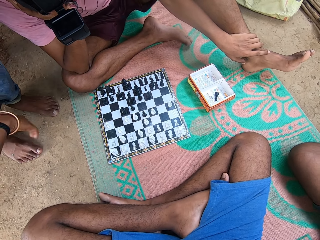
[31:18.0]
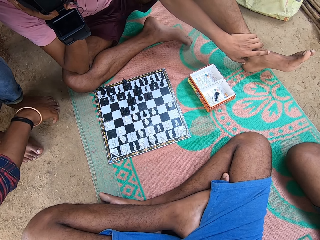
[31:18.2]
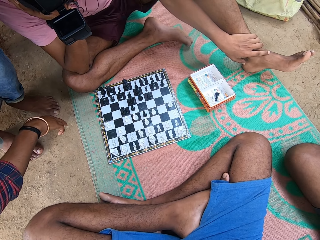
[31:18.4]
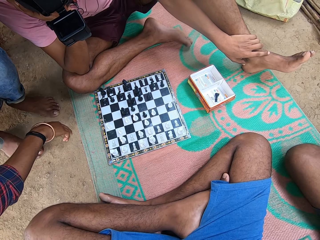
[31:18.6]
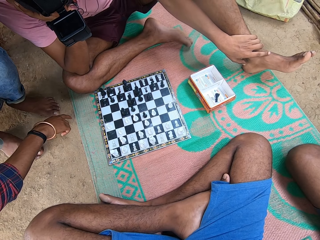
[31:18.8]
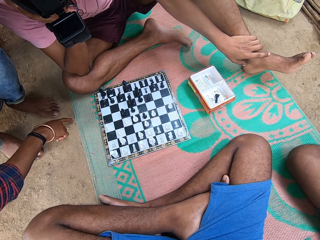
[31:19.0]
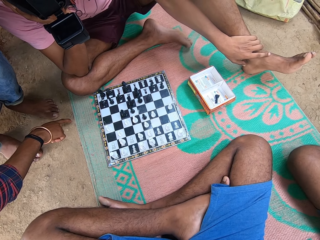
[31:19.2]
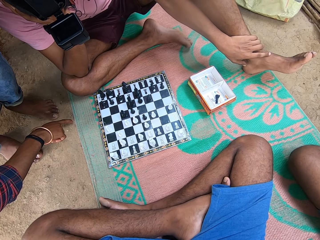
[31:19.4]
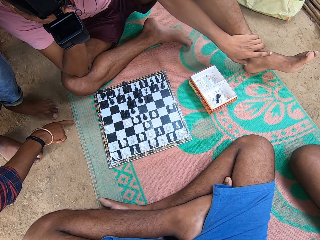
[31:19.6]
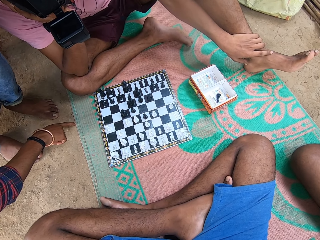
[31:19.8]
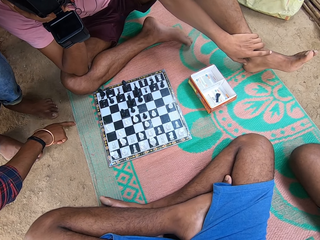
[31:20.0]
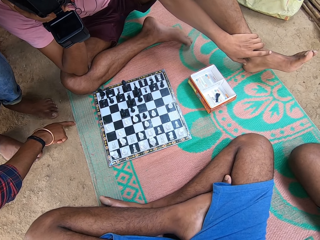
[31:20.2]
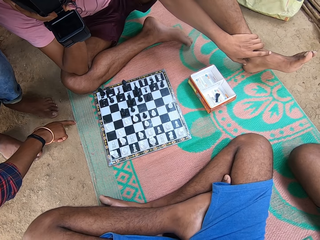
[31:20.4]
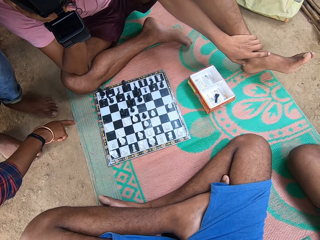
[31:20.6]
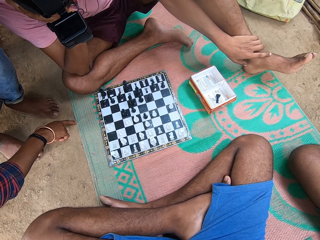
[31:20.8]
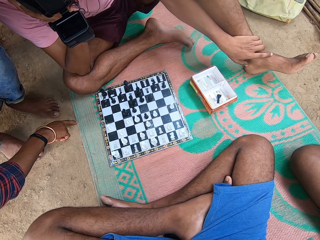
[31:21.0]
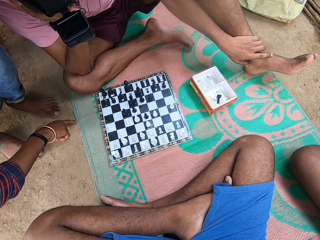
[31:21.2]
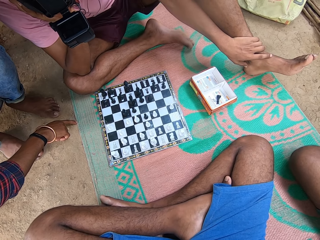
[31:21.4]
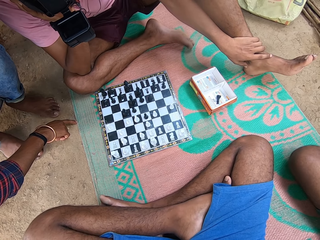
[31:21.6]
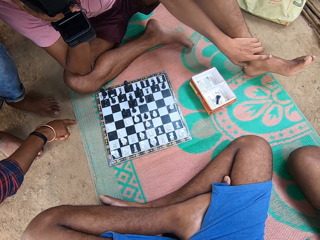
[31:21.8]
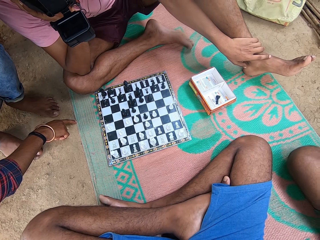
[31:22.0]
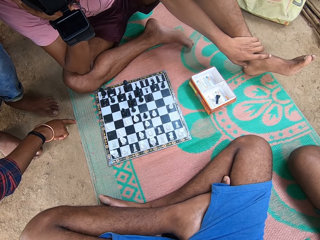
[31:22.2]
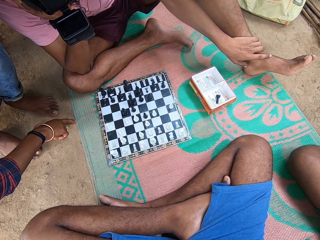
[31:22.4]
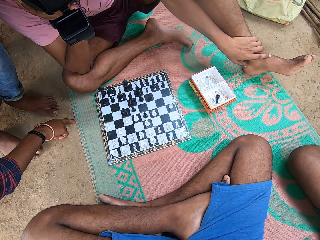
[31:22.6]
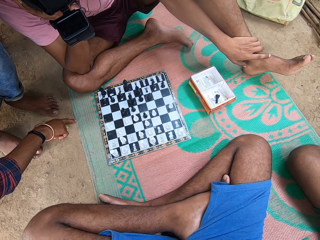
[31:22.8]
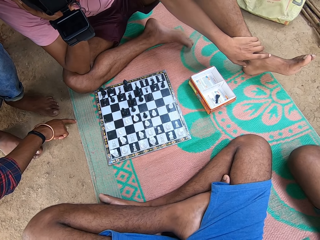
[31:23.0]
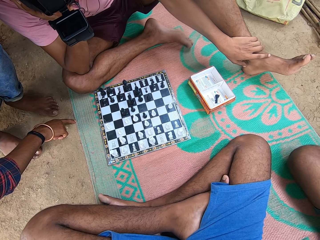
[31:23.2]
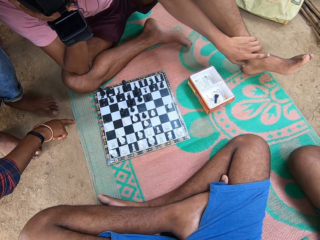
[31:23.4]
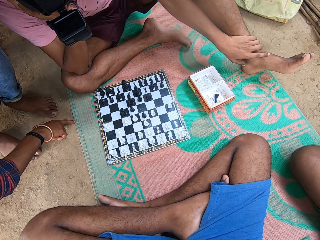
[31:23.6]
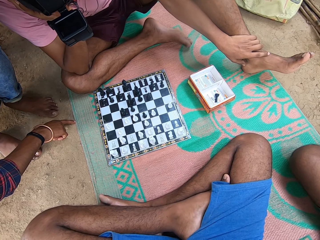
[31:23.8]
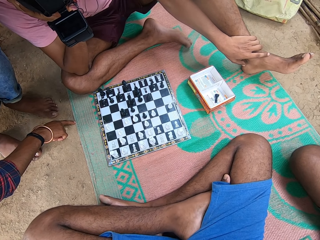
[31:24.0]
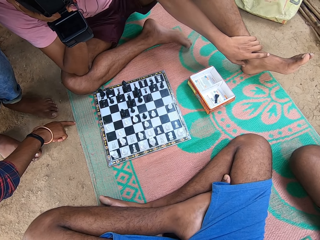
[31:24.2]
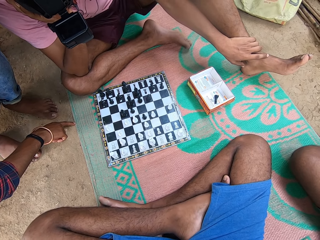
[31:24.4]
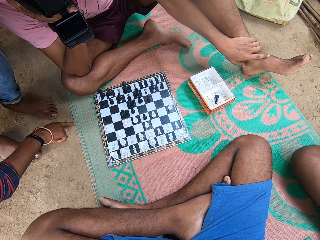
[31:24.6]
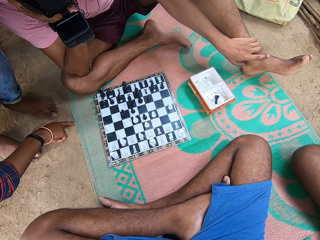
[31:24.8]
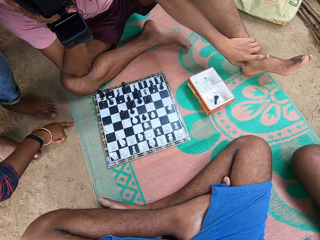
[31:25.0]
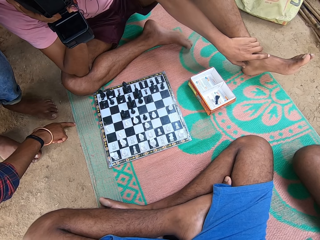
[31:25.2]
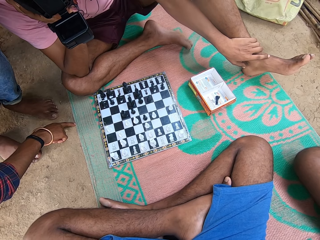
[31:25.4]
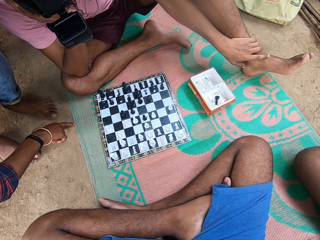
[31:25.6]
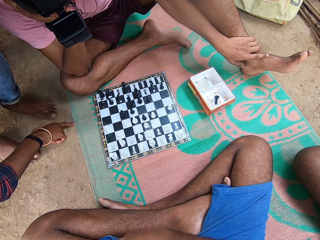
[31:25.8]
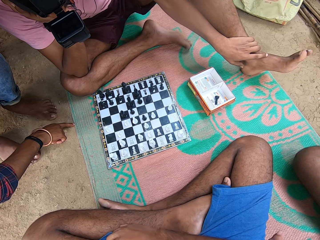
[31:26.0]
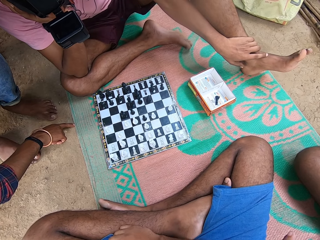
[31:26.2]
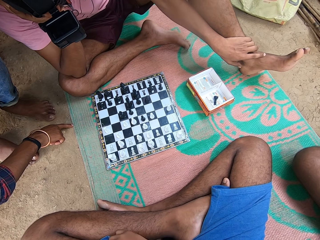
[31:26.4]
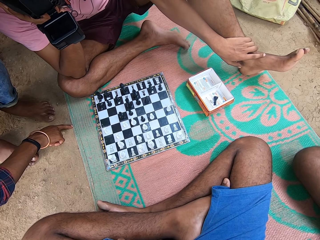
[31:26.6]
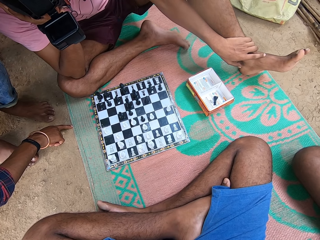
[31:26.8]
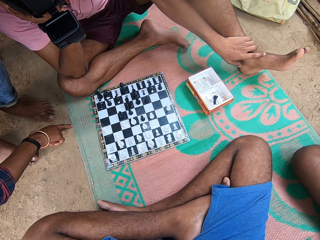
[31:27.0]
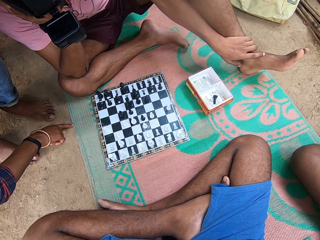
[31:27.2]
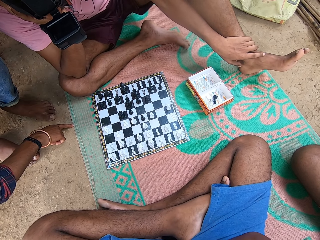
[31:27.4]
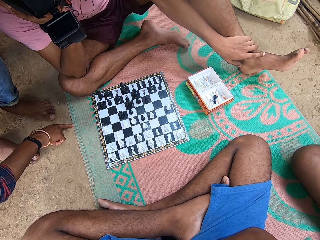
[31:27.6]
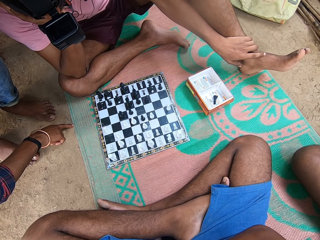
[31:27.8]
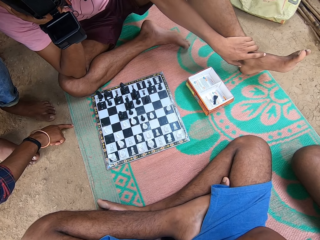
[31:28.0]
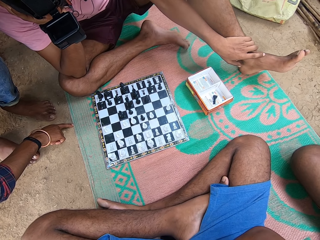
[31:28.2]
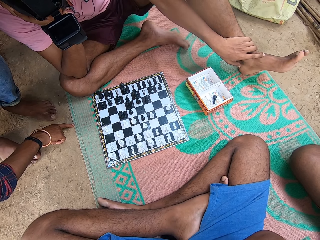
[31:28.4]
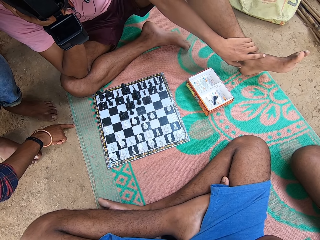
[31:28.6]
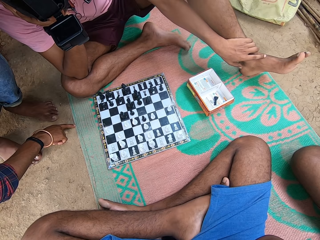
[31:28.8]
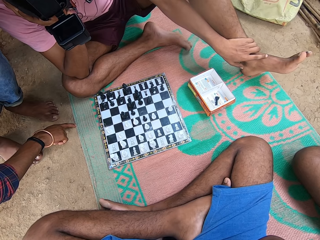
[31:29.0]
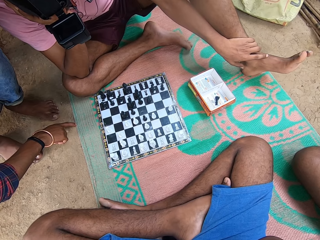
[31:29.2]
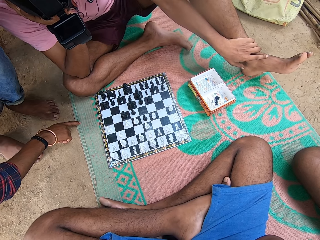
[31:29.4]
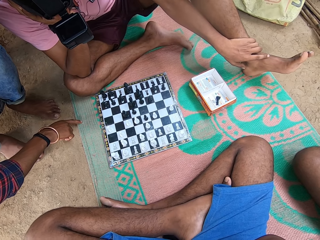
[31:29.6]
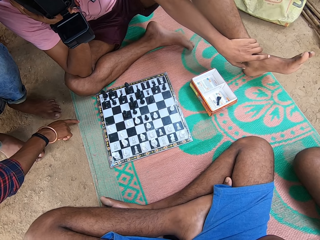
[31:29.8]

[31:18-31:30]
A man touches the mat. Another man talks. The camera wearer shakes his legs.

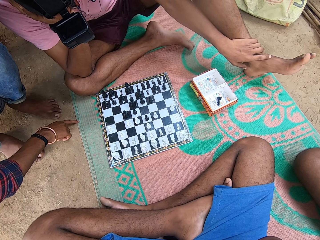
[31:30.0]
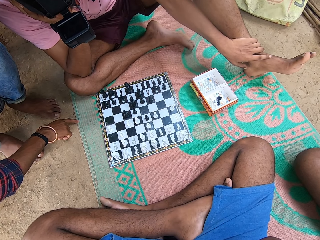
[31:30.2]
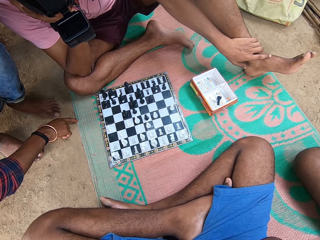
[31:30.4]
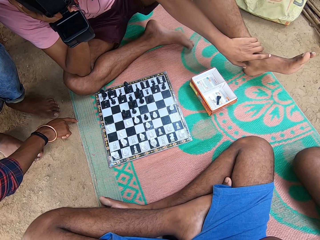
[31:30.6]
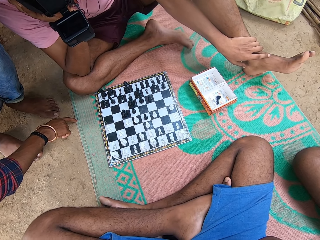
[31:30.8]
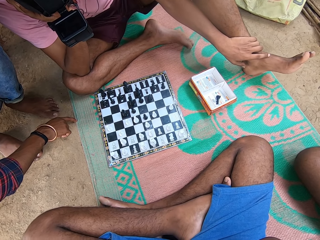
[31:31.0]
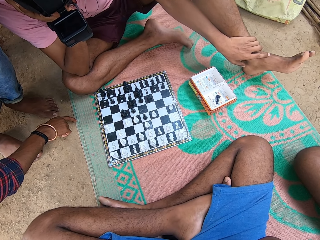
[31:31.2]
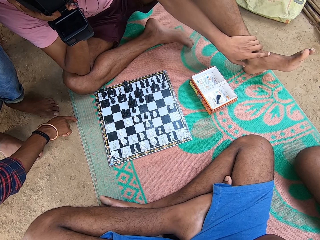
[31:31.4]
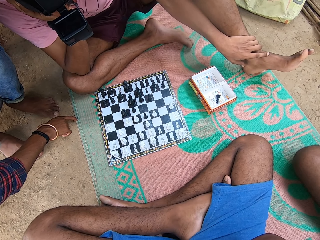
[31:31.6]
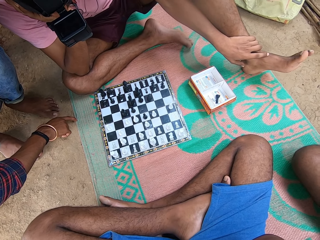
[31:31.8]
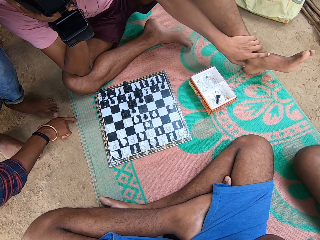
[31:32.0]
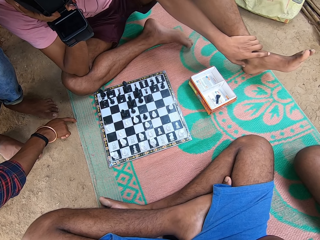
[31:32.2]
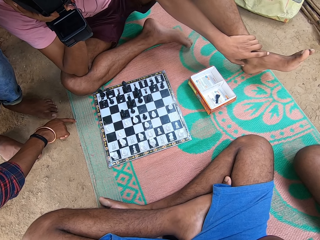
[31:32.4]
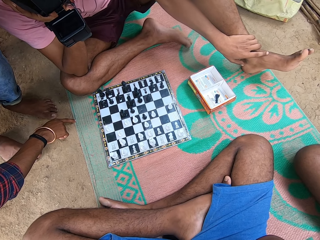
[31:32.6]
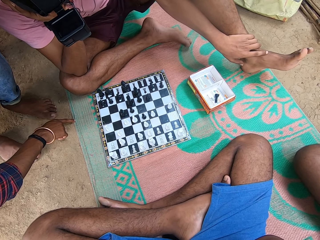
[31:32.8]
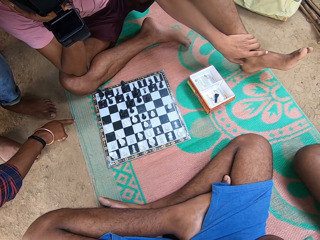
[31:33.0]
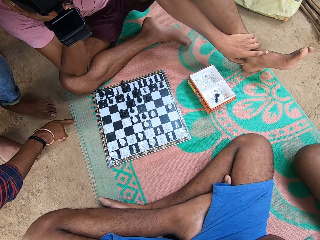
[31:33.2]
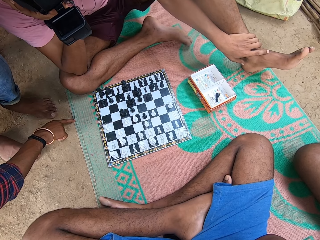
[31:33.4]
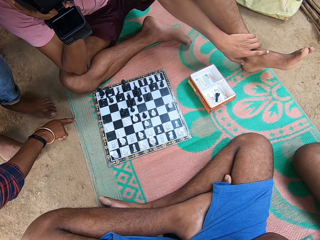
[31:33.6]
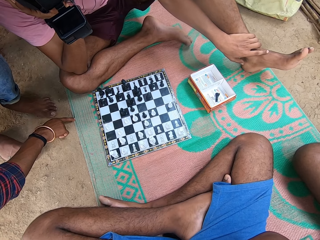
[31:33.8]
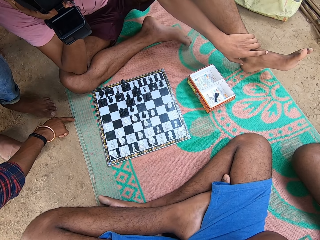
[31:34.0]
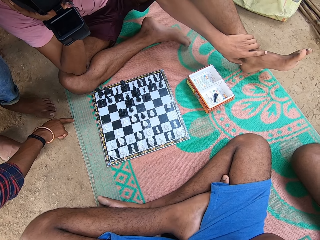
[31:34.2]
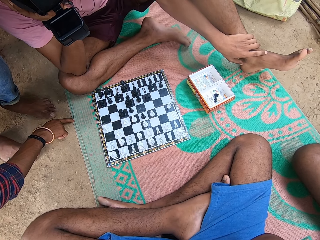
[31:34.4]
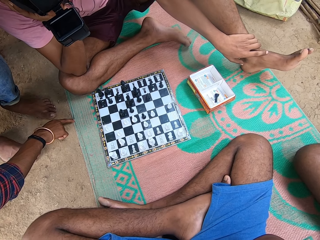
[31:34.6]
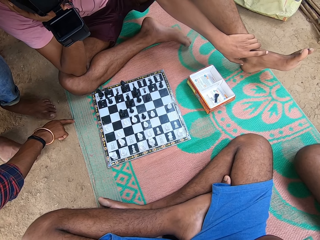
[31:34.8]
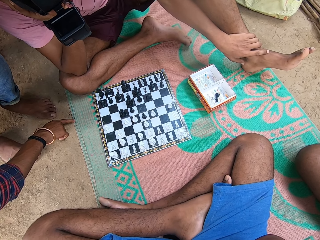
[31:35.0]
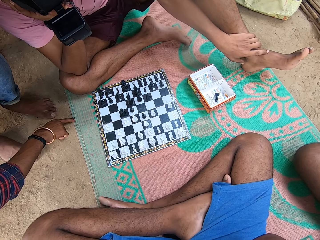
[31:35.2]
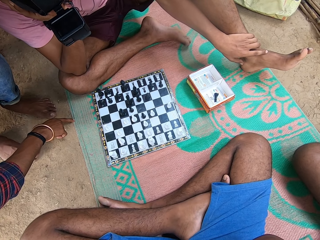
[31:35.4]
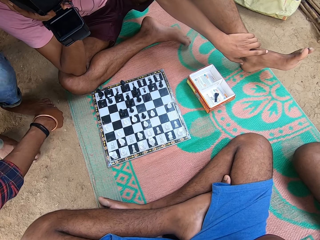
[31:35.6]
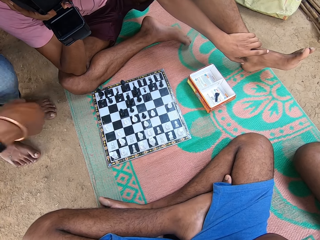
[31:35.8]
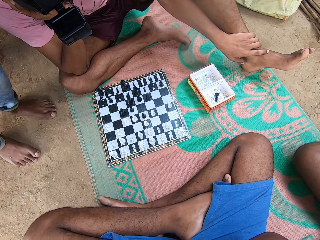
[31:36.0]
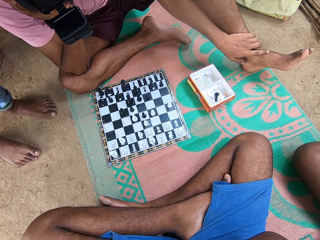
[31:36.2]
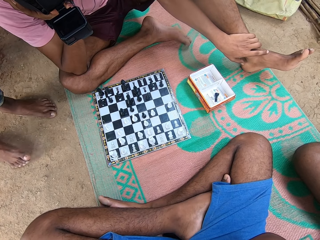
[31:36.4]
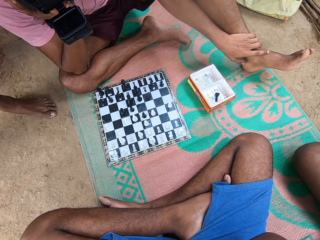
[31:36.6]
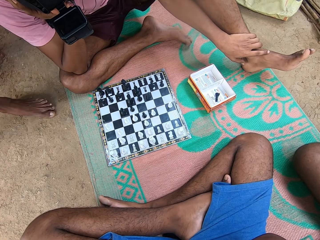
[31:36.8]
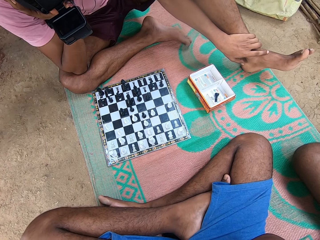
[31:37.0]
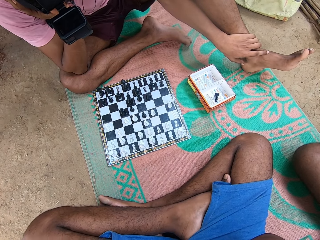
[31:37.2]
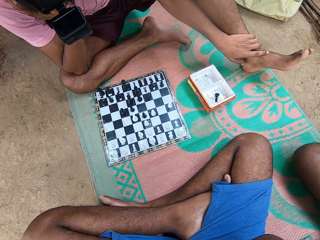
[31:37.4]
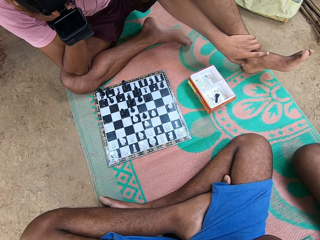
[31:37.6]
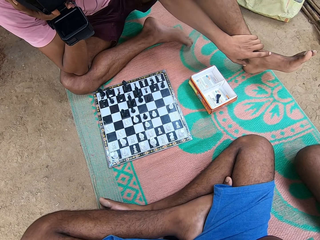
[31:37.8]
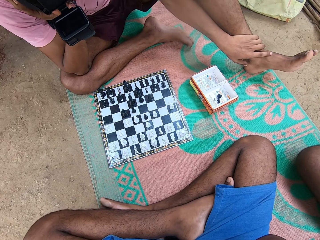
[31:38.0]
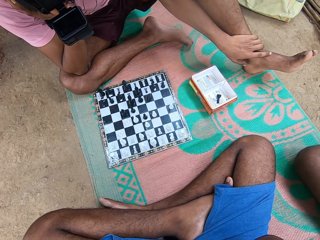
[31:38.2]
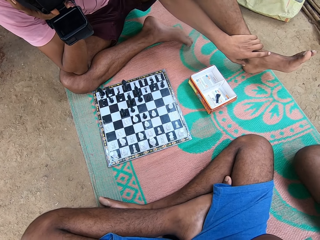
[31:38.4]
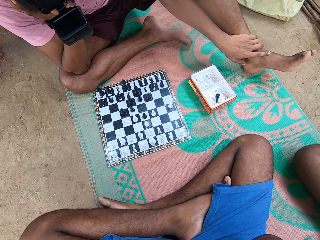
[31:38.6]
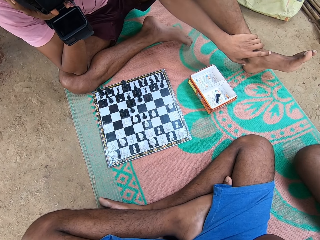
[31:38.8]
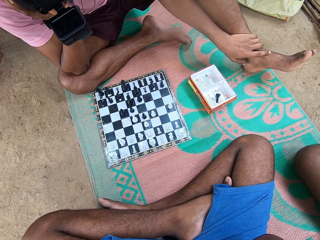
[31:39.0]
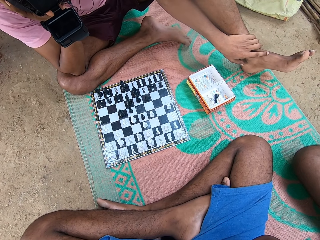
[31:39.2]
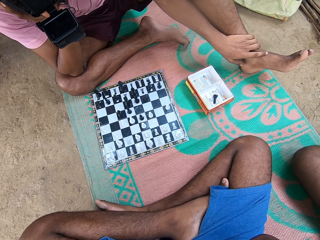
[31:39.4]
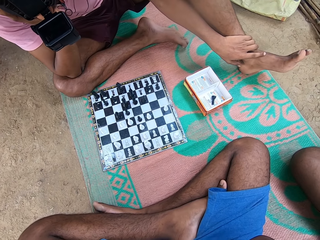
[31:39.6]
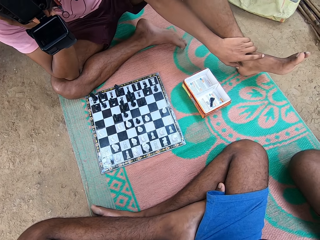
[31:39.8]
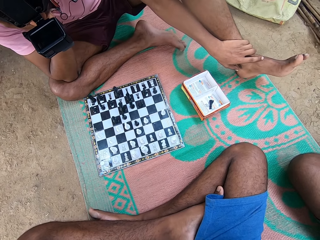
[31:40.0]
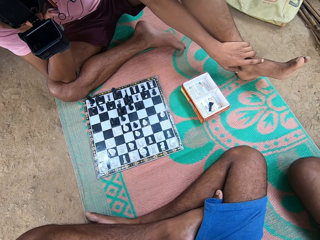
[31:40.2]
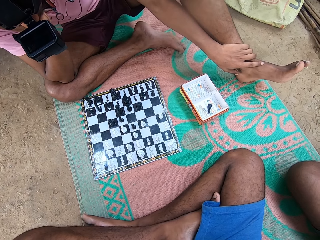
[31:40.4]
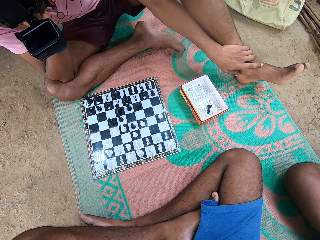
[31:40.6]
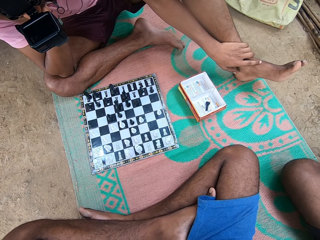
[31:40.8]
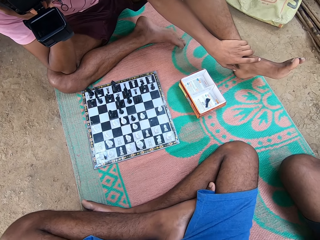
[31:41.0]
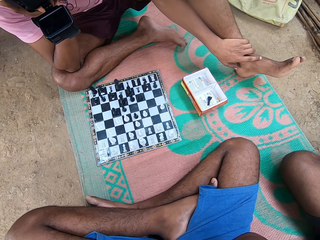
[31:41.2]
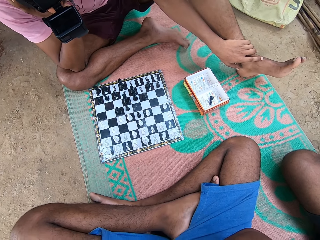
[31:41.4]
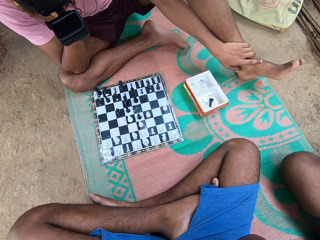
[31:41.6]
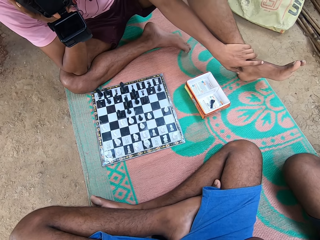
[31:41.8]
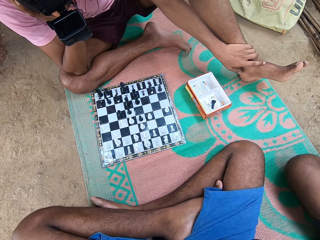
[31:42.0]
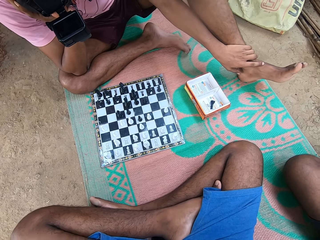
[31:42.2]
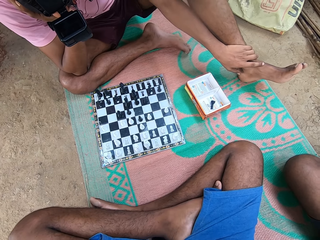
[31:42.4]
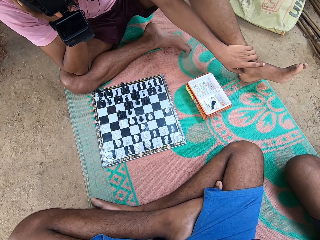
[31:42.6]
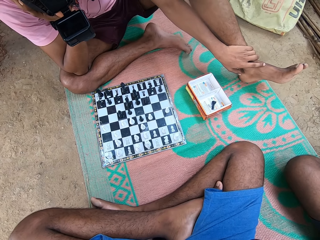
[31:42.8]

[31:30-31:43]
A man stands up. The man walks away. The camera wearer moves the legs. Another man moves the leg.
